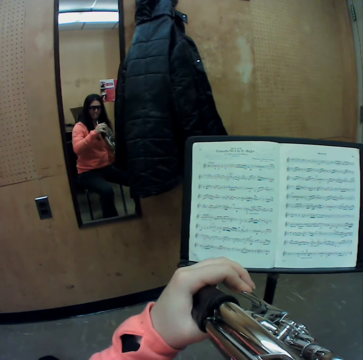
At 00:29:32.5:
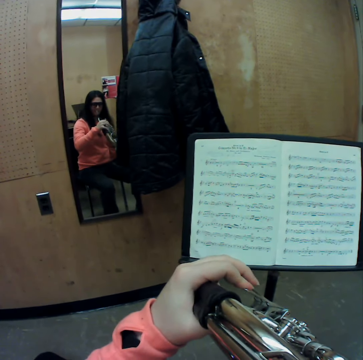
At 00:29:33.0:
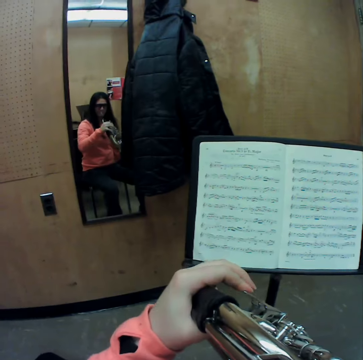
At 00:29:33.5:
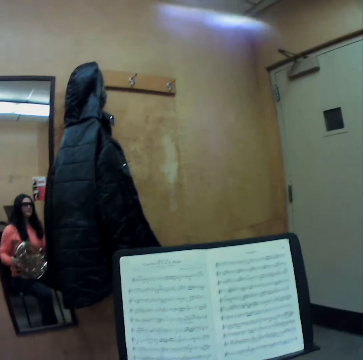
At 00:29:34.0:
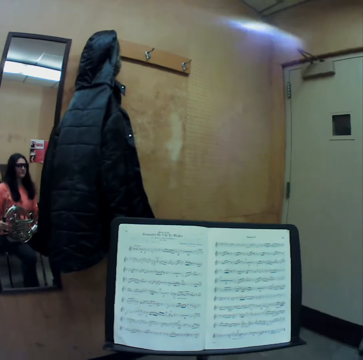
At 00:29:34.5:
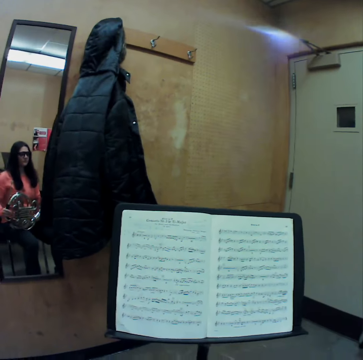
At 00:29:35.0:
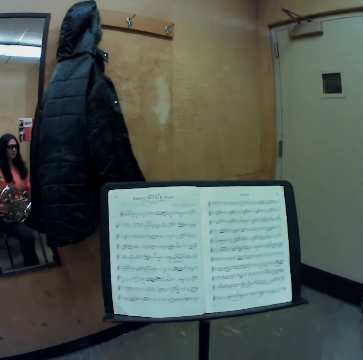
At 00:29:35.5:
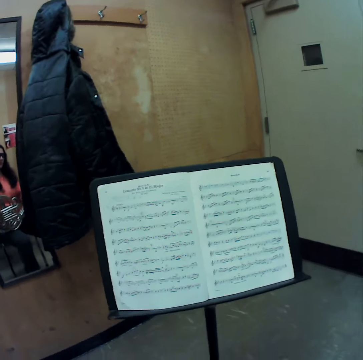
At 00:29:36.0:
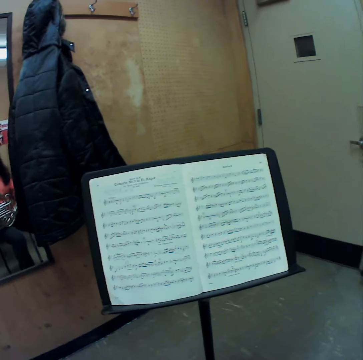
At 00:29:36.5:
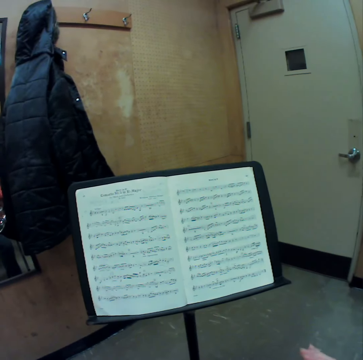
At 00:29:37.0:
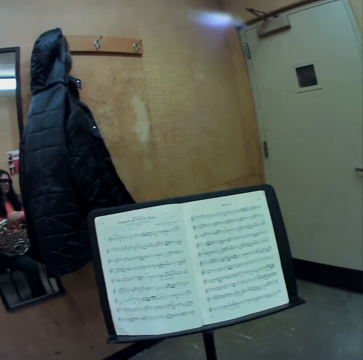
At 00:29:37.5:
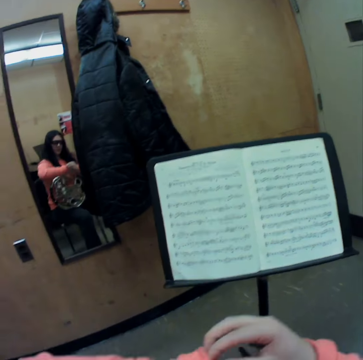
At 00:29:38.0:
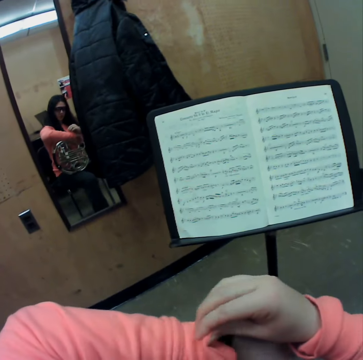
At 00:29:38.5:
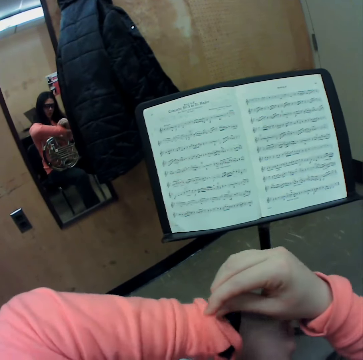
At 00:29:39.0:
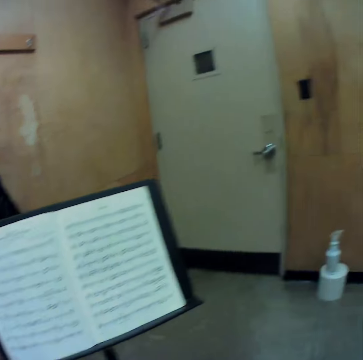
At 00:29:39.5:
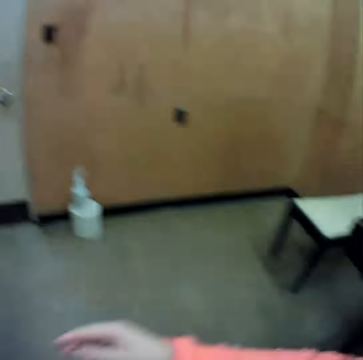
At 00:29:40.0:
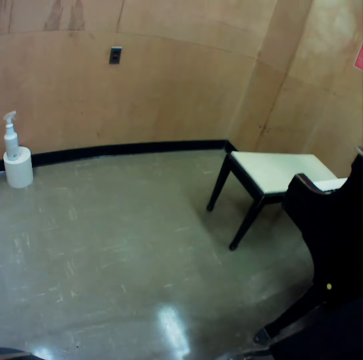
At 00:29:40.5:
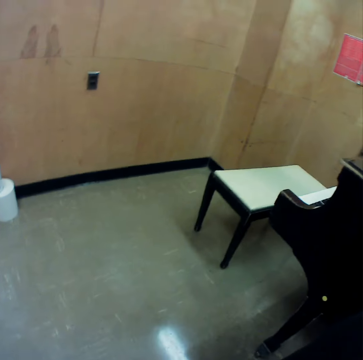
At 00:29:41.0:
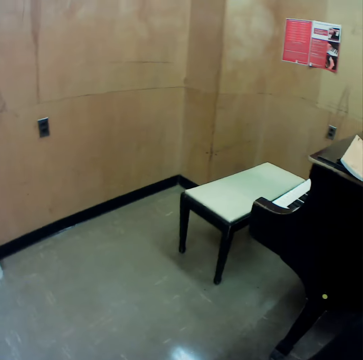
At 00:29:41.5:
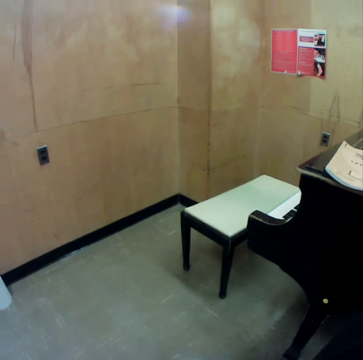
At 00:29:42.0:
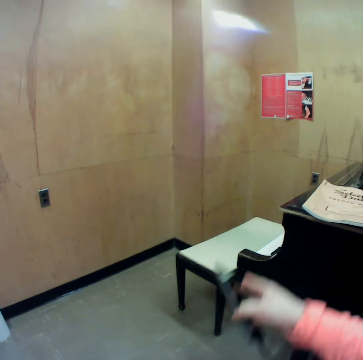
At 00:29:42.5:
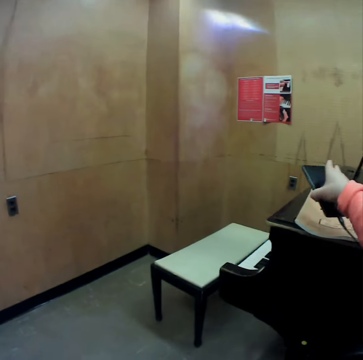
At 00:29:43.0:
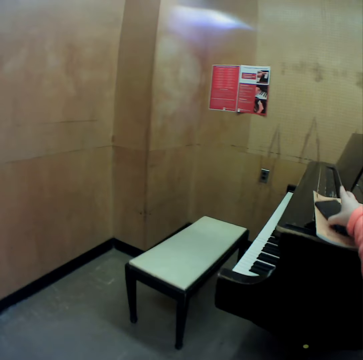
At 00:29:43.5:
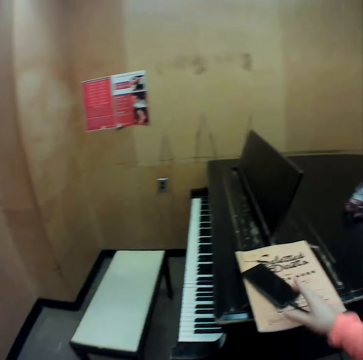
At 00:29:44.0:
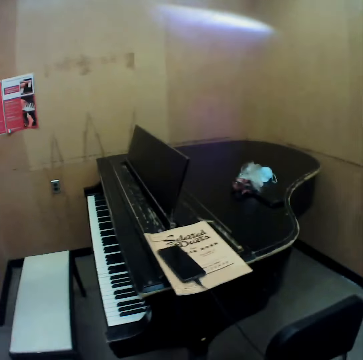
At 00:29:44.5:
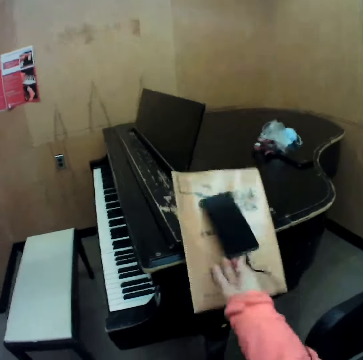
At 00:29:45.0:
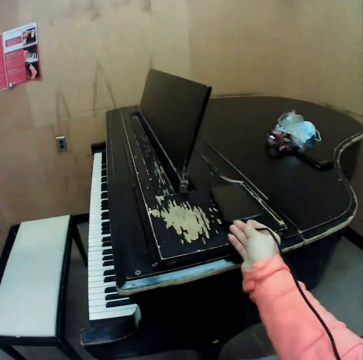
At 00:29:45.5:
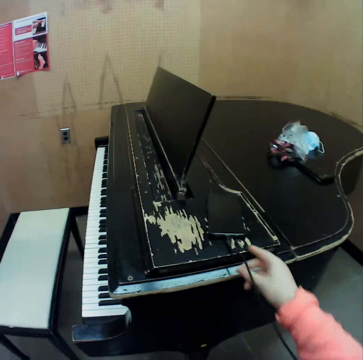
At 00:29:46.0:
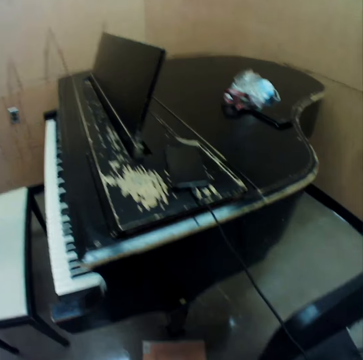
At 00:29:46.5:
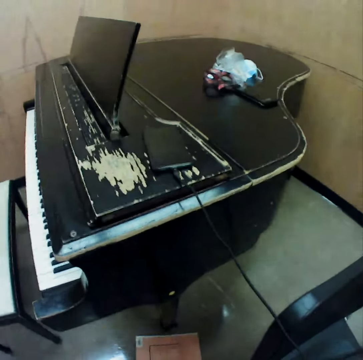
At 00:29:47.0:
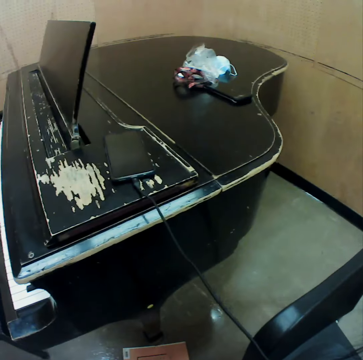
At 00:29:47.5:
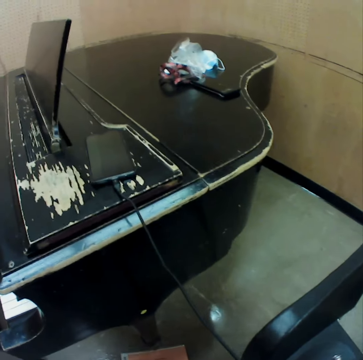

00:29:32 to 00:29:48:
The camera wearer lowers the horn. She taps the horn with her right hand. She adjusts her left sleeve with her right hand. She looks at the watch. She picks up a phone from a stool with her right hand. She turns around. She drops the phone onto another music manuscript on a piano with her right hand. She pushes the phone onto the piano with her right hand.

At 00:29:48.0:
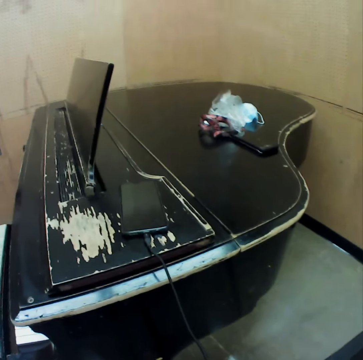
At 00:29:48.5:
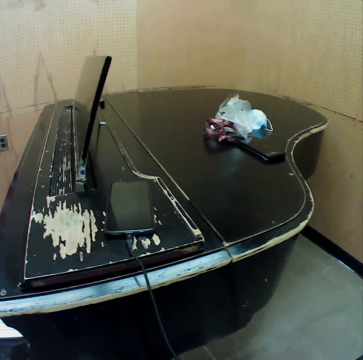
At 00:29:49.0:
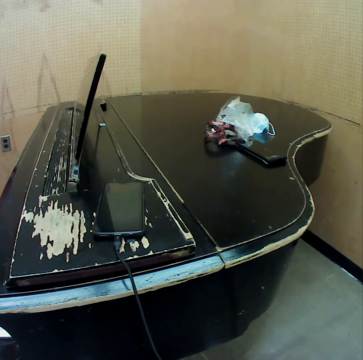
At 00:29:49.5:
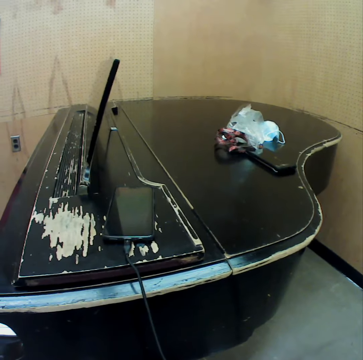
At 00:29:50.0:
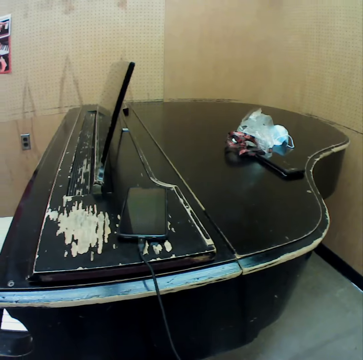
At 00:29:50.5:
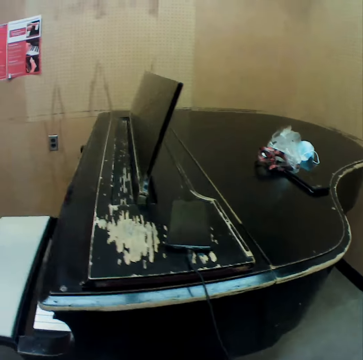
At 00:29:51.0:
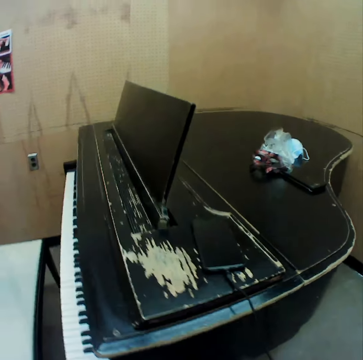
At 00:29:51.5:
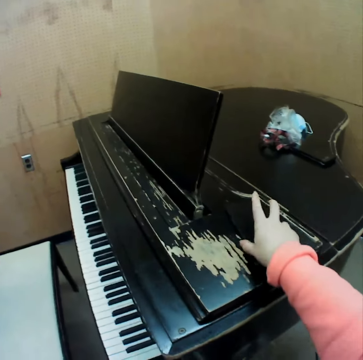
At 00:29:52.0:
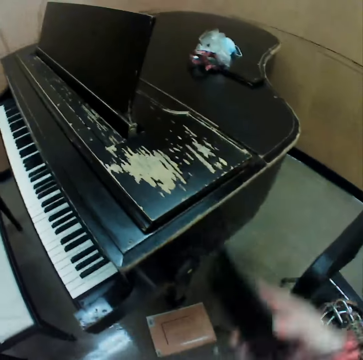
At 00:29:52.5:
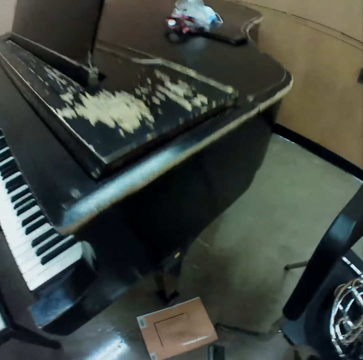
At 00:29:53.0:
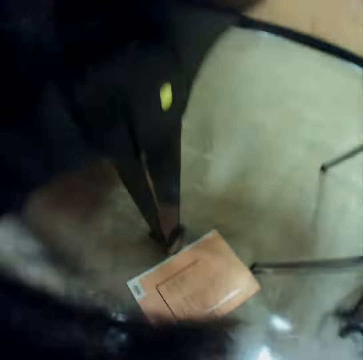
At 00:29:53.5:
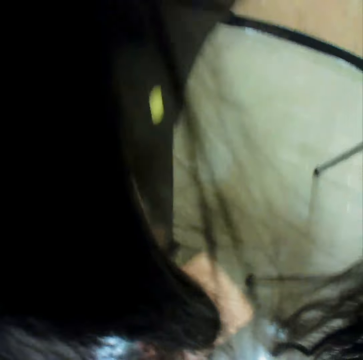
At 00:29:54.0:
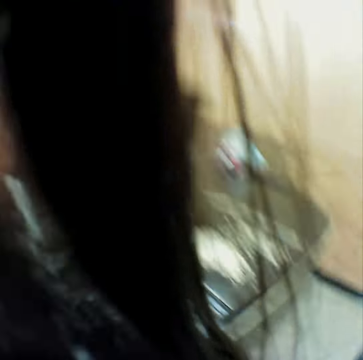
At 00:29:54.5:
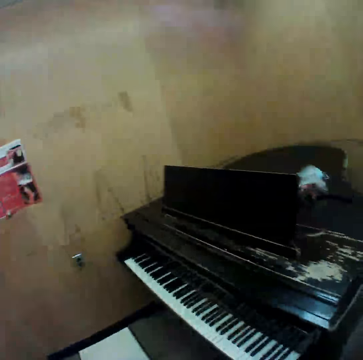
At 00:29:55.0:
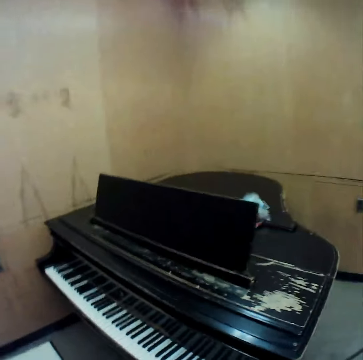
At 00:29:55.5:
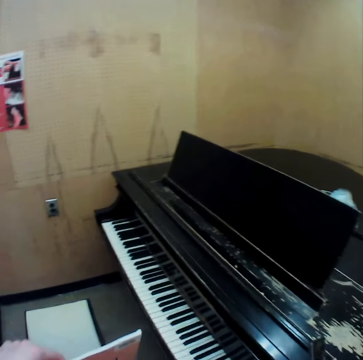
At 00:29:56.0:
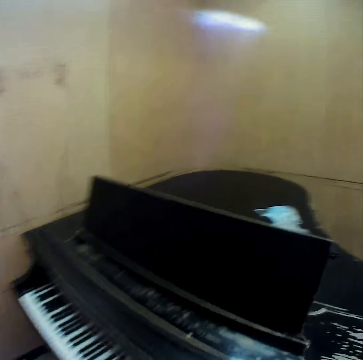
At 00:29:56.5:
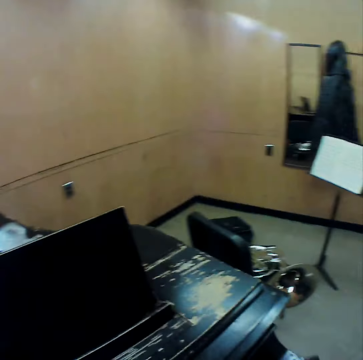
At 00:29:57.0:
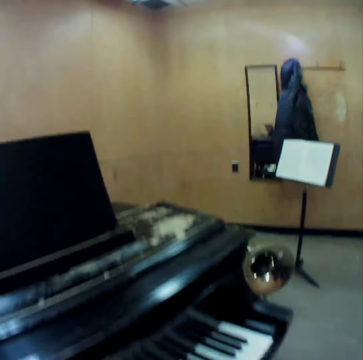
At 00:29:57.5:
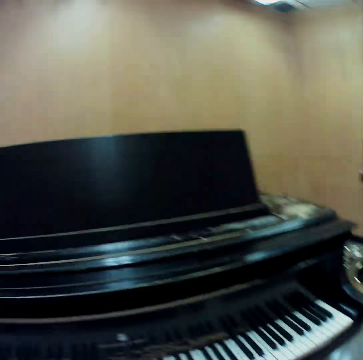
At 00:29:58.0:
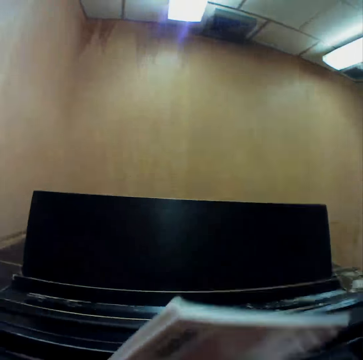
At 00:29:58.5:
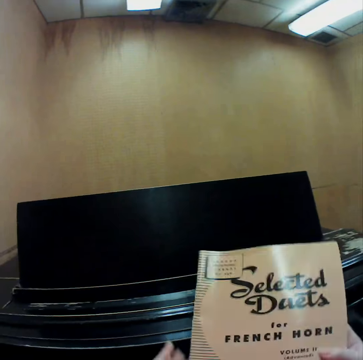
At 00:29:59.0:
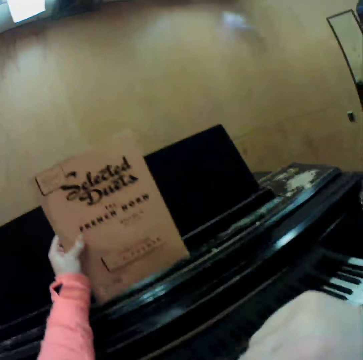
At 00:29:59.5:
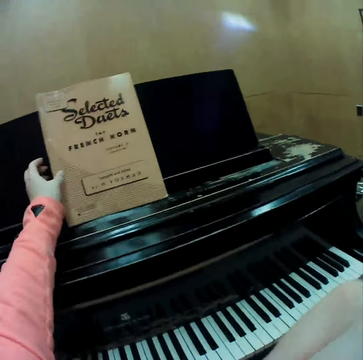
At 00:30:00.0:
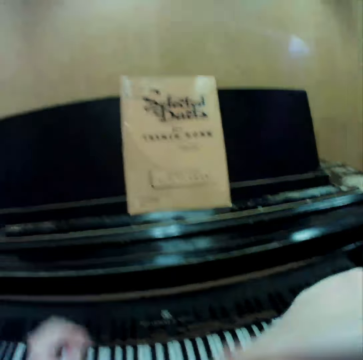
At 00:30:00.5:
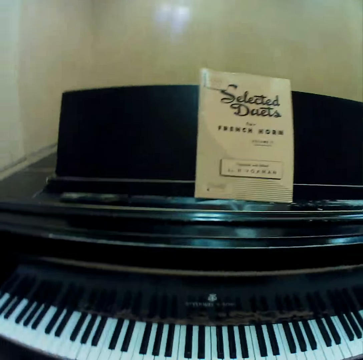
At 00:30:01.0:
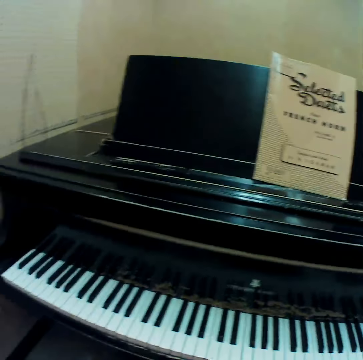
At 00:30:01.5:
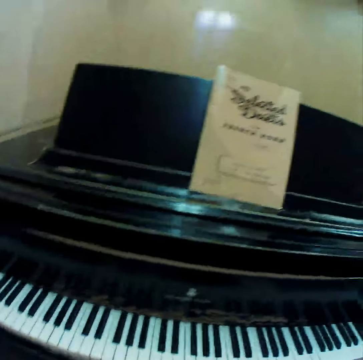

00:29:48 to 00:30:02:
The camera wearer picks up the phone from the piano with her right hand. She picks up the second music manuscript from the floor with her right hand. She holds the second music manuscript in her left hand. She holds the second music manuscript with both hands. She touches her nose with her right hand. She sits at the piano. She places the second music manuscript on the music rack of the piano with her left hand.

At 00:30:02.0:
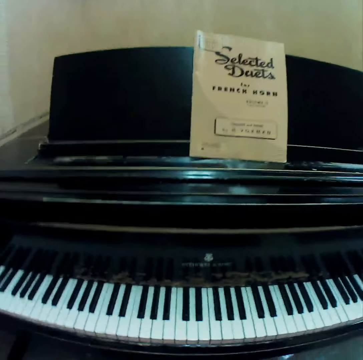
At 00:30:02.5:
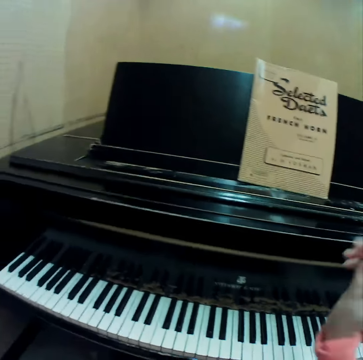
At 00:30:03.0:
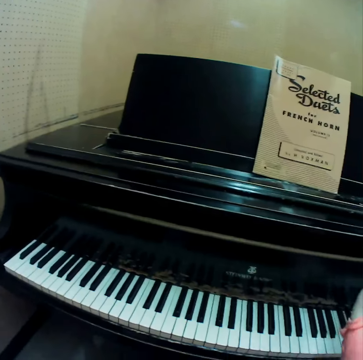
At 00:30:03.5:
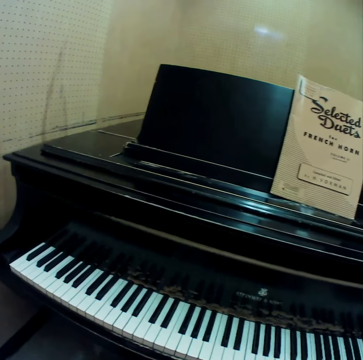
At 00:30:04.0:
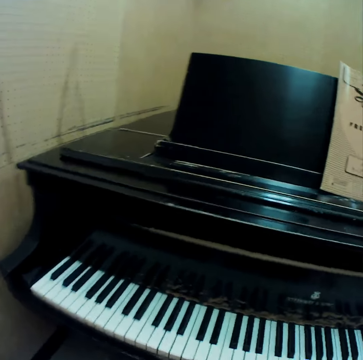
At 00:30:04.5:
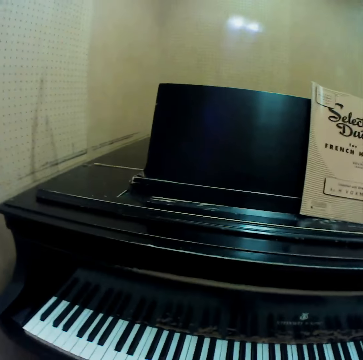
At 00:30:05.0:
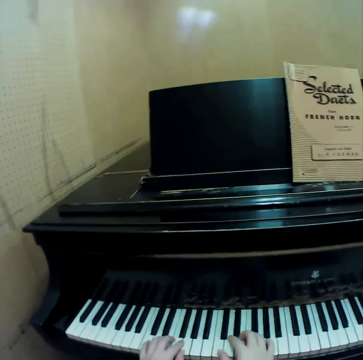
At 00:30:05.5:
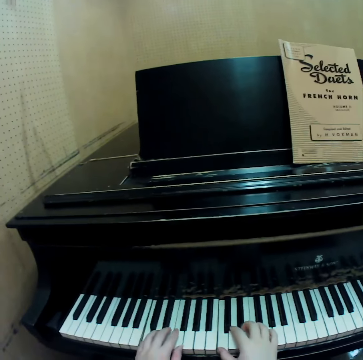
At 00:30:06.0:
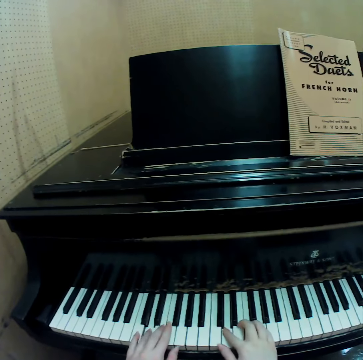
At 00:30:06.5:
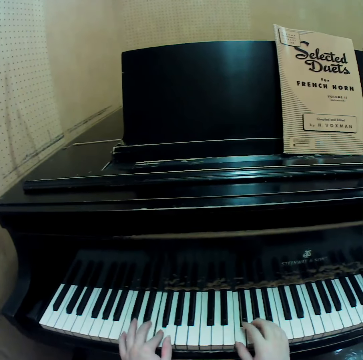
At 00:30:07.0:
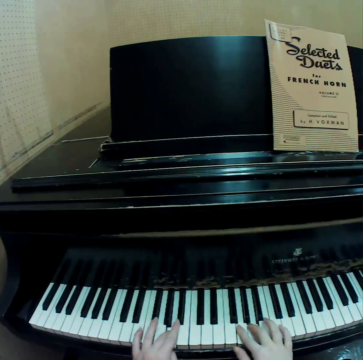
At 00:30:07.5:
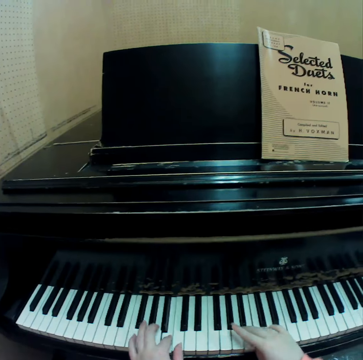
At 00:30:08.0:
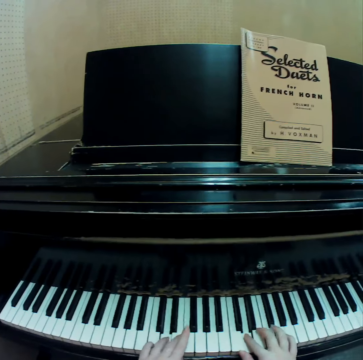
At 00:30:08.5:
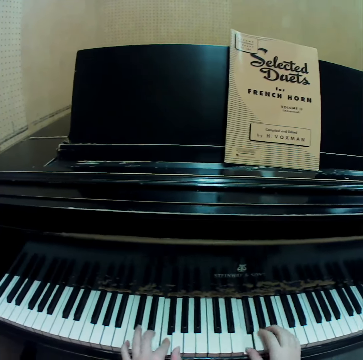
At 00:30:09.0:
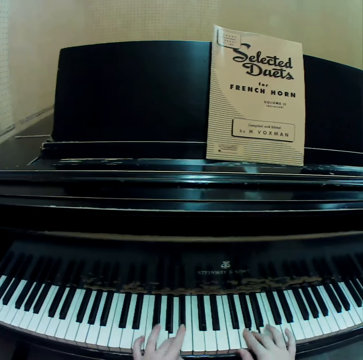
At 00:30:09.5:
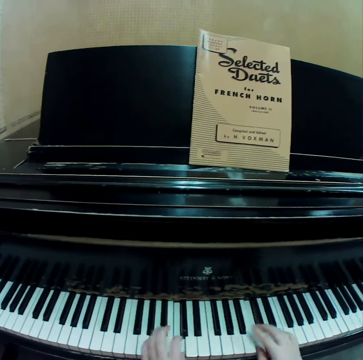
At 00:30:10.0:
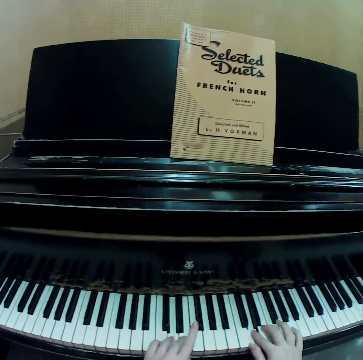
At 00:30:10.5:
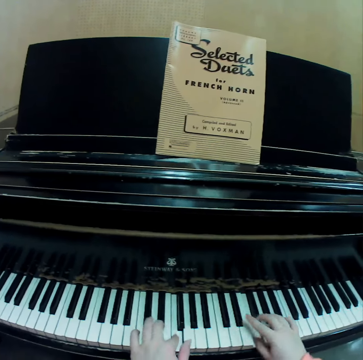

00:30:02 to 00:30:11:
The camera wearer plays the piano with both hands.
